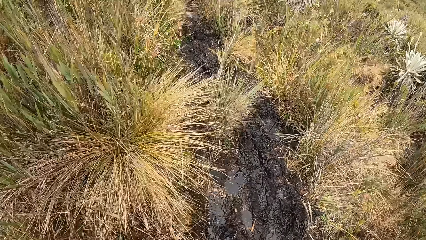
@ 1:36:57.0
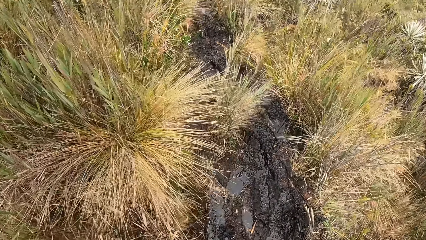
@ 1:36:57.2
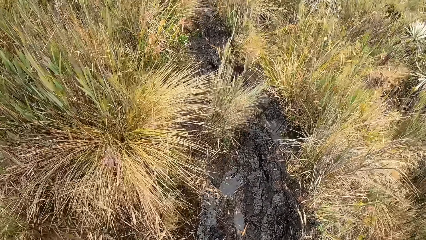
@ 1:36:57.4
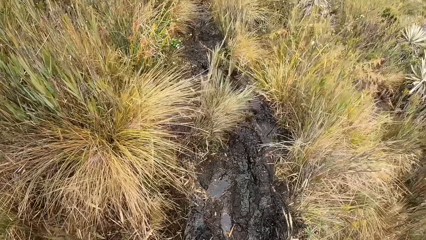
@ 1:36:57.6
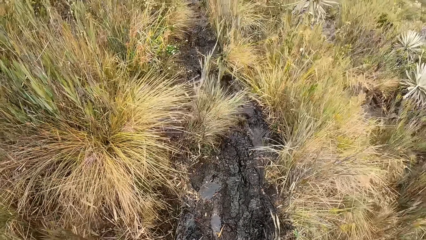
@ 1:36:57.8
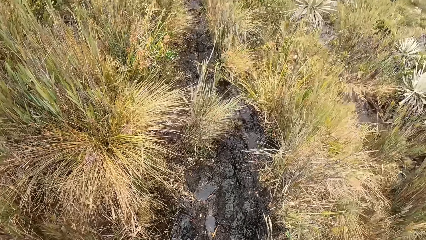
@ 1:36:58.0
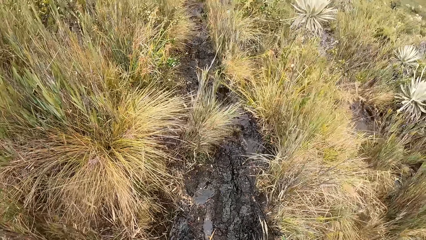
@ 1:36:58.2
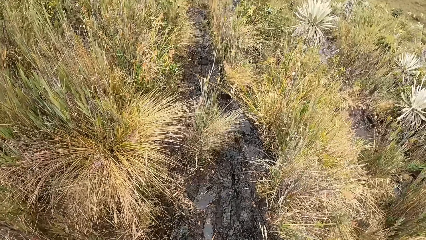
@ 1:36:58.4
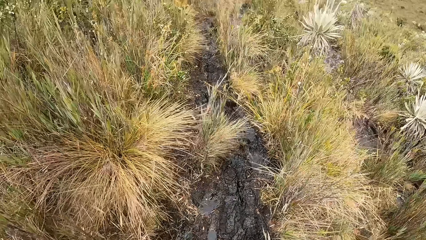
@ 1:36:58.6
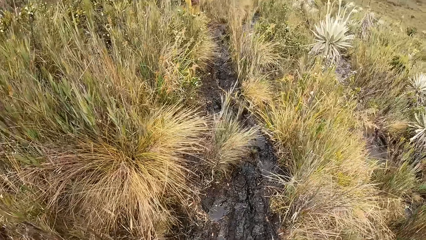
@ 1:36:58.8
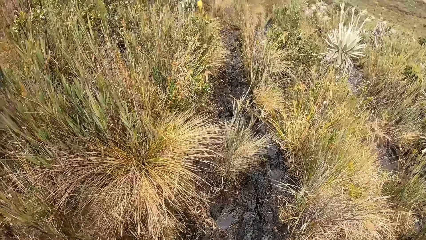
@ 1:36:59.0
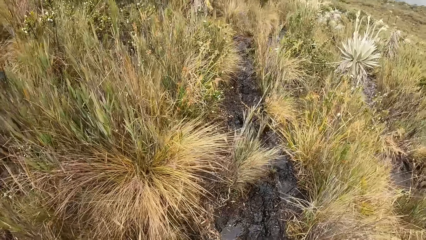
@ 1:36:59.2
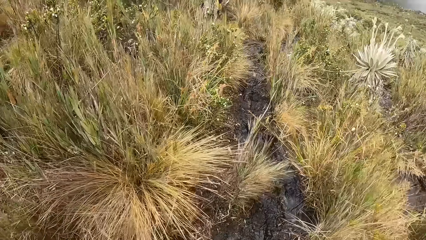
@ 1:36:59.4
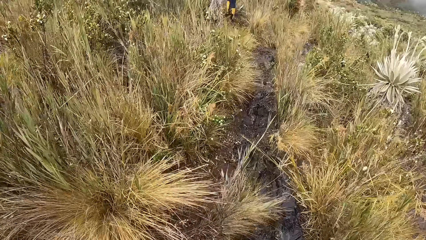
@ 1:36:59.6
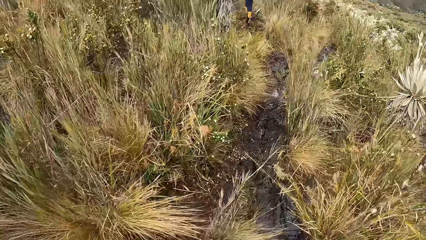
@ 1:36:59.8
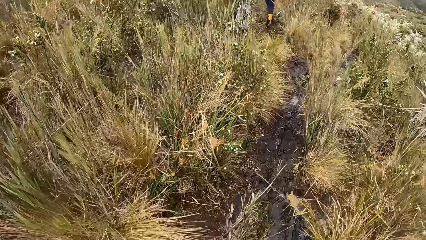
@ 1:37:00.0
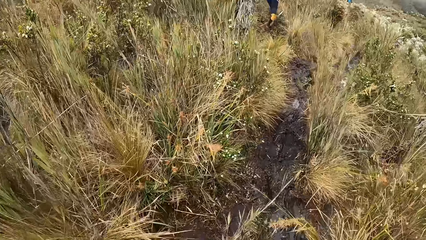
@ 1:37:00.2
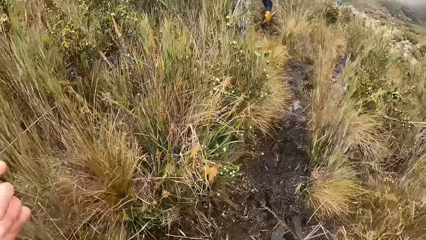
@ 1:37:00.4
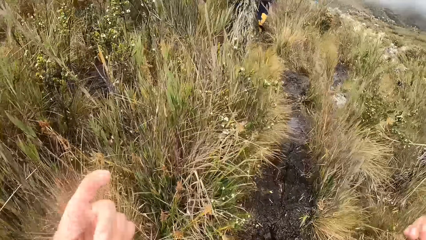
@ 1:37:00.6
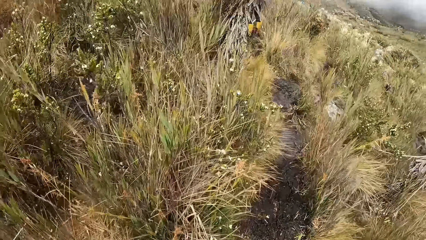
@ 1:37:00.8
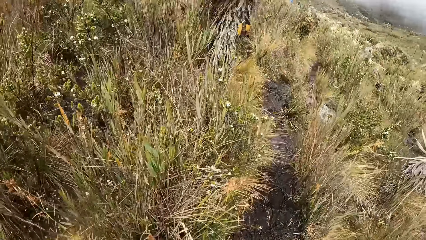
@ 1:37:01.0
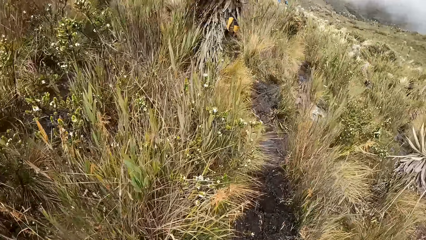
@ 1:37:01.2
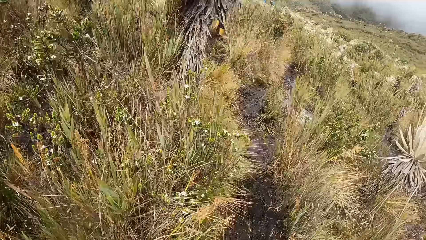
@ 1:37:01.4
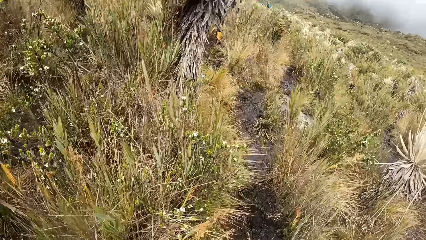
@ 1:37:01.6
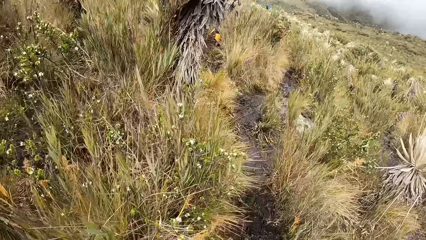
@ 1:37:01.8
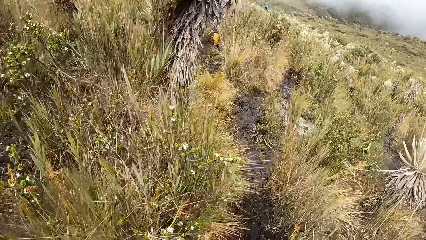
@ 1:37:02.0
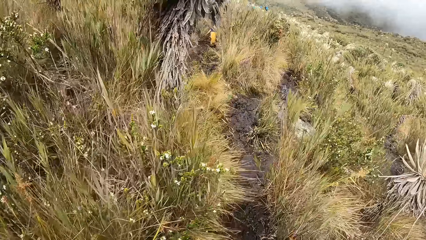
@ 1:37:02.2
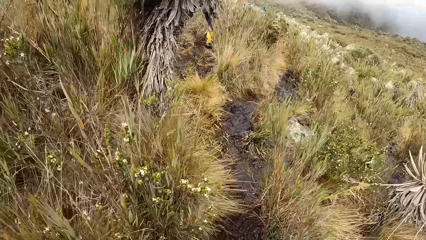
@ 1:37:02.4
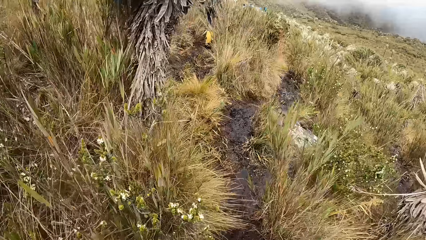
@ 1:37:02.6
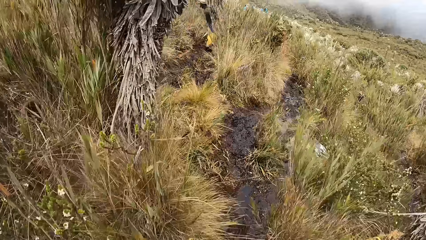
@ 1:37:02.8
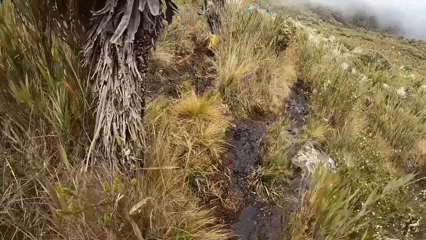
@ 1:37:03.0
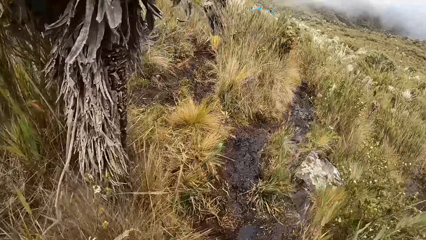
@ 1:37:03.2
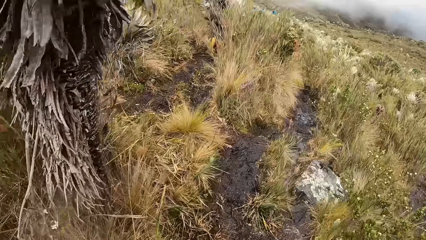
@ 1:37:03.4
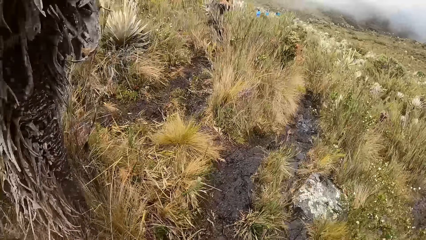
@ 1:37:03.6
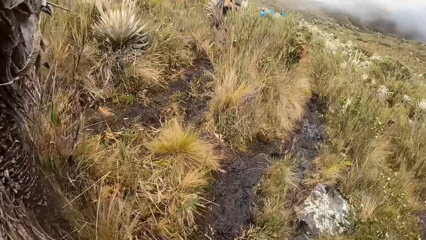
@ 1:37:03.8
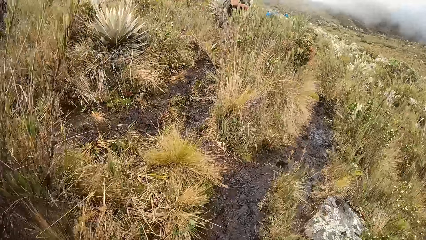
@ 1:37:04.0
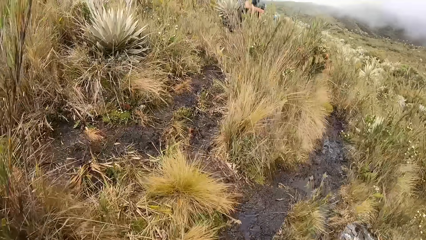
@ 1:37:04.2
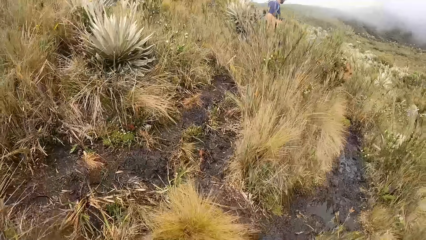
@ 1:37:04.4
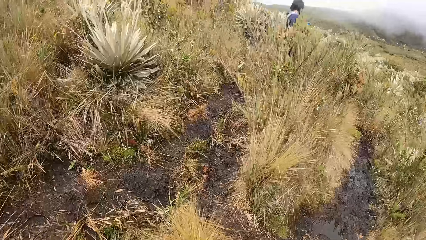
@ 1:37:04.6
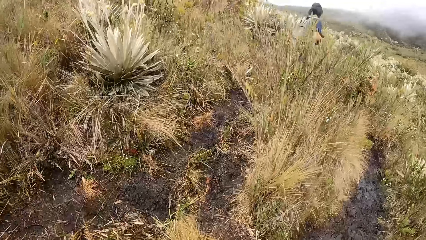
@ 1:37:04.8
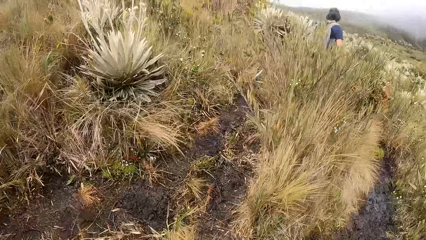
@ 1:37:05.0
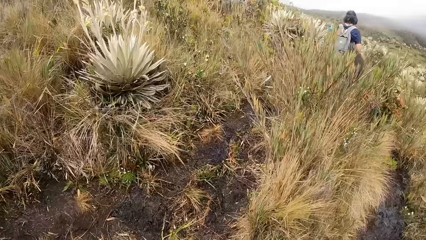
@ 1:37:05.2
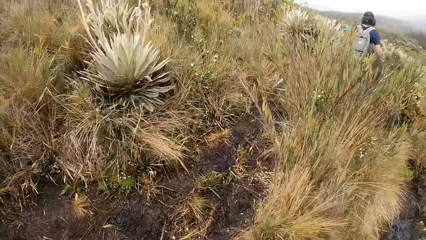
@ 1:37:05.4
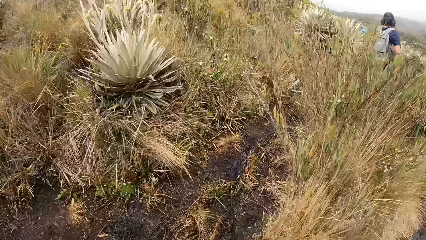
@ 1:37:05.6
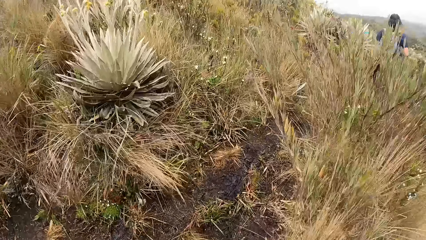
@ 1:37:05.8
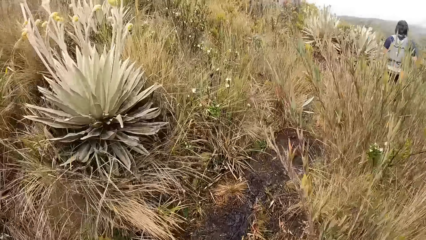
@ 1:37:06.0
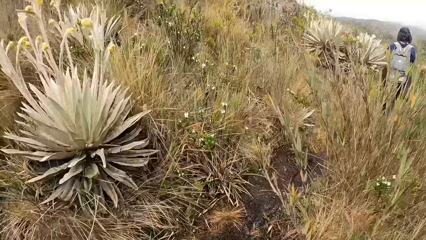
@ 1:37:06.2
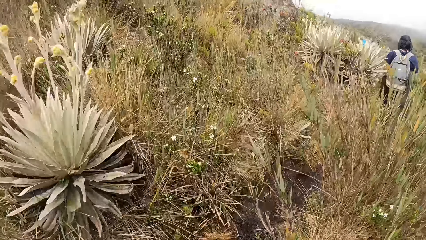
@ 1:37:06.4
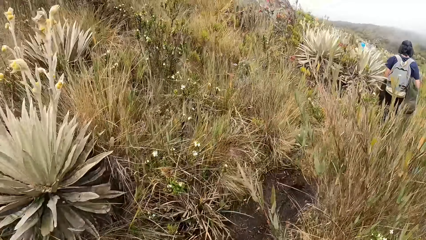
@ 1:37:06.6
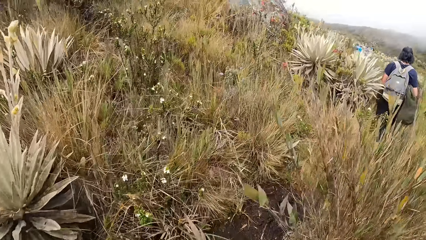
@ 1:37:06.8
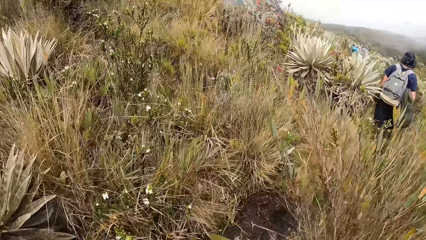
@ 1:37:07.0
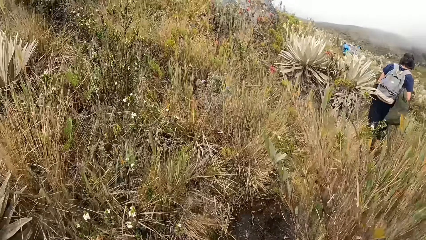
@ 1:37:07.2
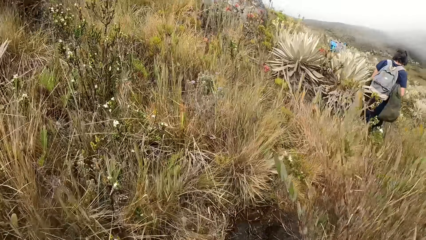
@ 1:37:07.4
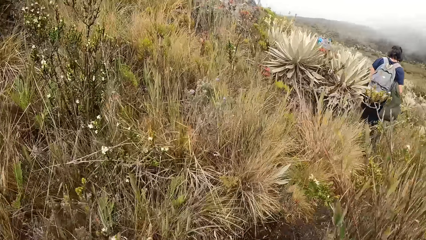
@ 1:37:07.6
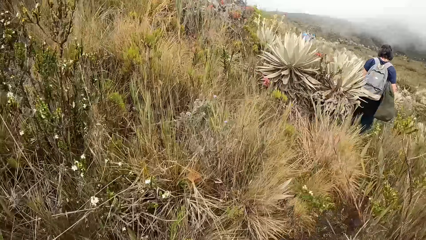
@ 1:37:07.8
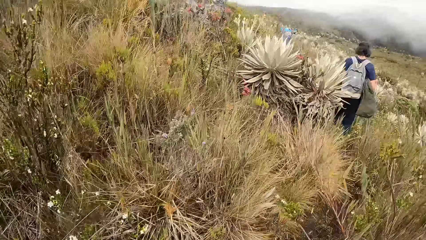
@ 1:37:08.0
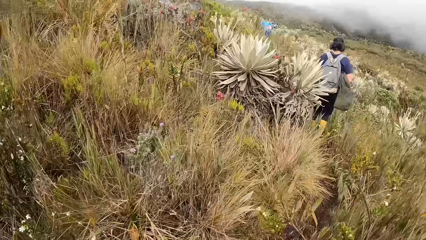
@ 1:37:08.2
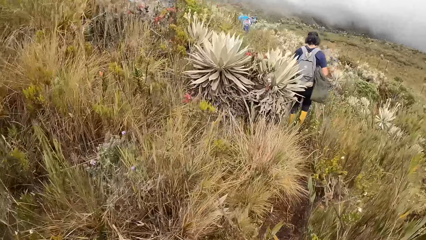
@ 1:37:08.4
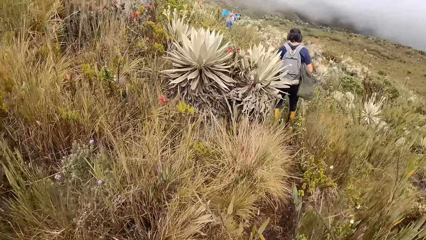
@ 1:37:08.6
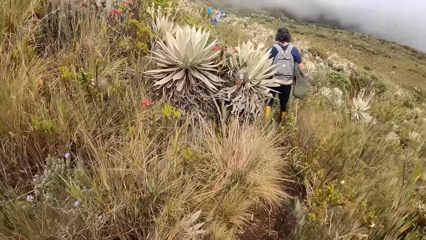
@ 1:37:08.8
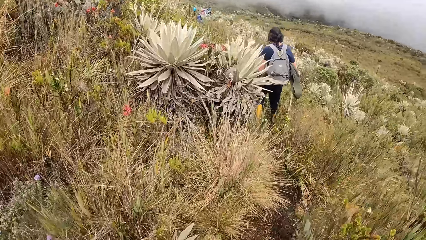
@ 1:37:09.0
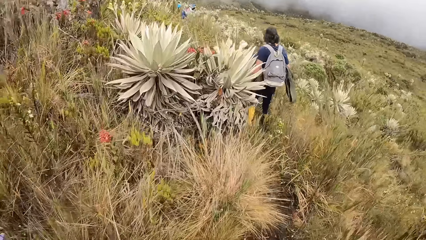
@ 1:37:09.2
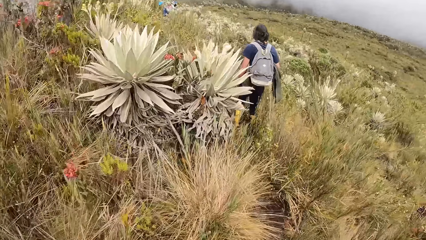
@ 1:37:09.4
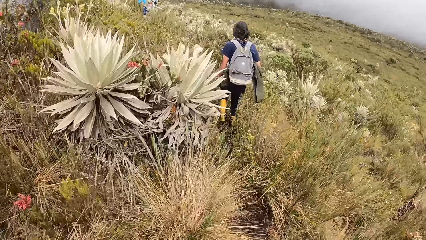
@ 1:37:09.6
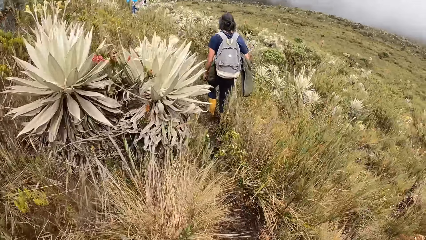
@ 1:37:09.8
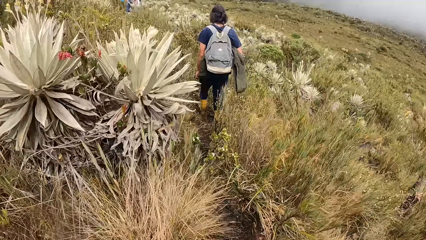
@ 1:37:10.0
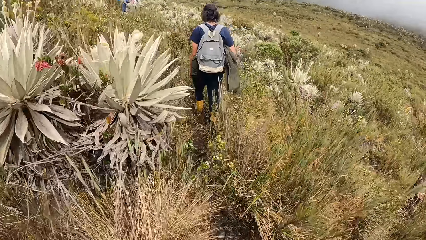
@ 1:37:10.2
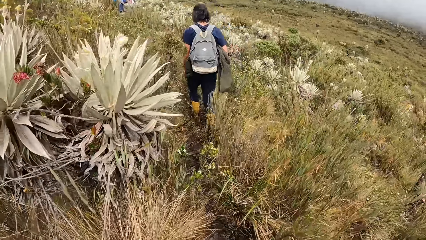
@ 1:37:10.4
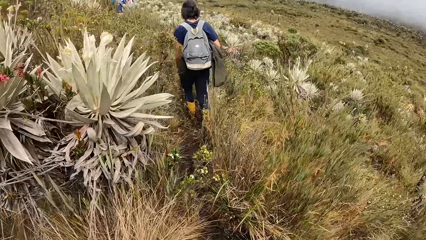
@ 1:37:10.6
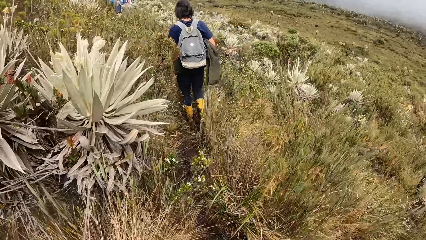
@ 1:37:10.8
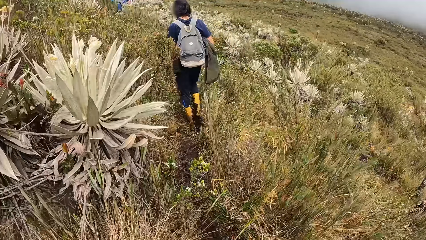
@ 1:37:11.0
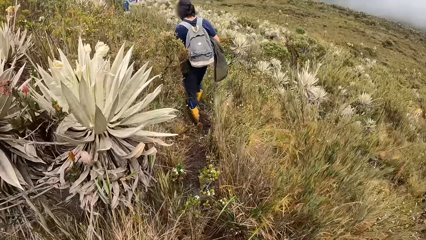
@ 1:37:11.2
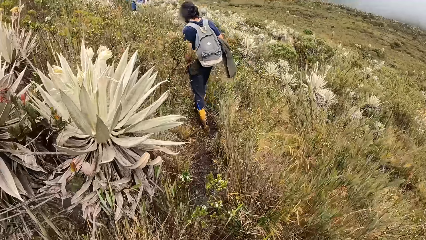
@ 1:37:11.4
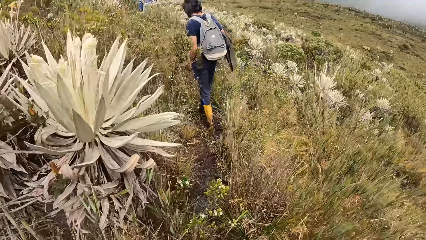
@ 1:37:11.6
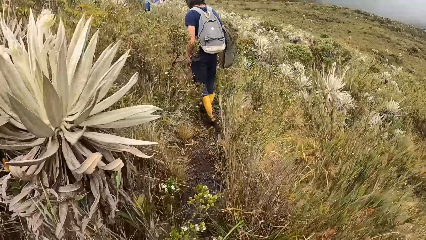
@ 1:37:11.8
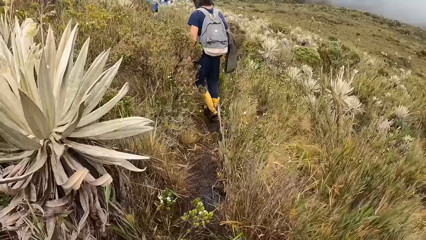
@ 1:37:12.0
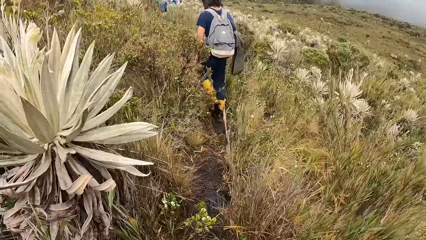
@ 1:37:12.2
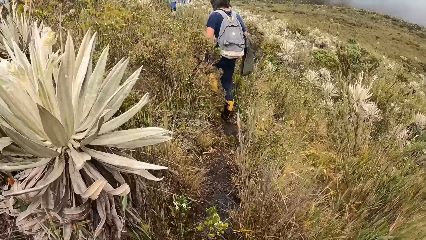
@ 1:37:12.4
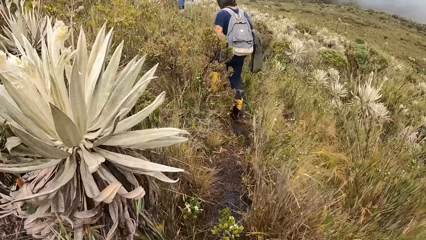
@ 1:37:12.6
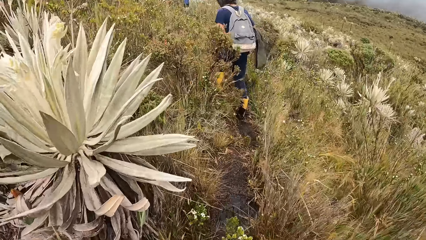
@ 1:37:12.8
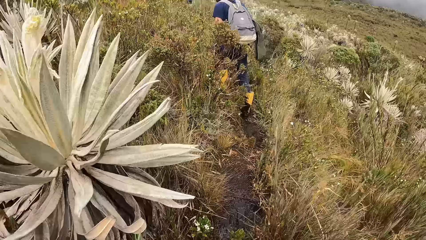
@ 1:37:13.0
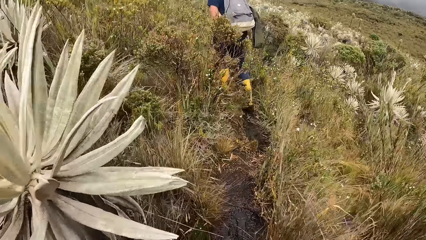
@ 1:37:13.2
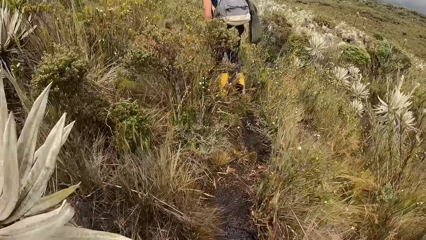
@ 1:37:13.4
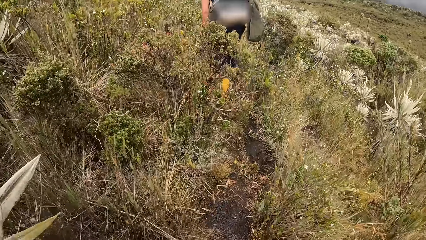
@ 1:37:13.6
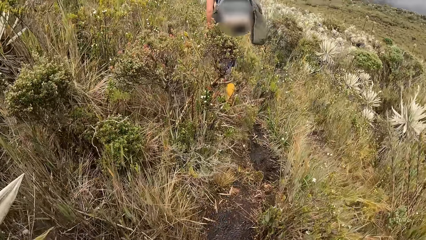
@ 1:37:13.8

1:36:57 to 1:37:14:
The camera wearer walks through the field. They walk around a bush.
